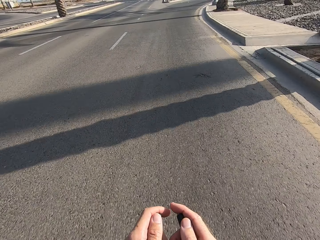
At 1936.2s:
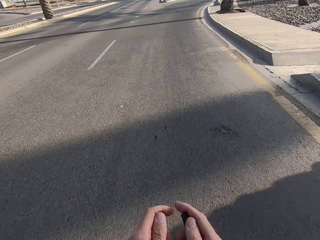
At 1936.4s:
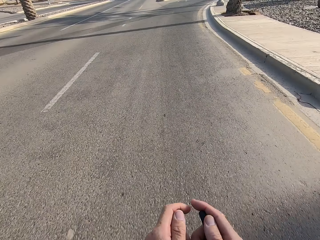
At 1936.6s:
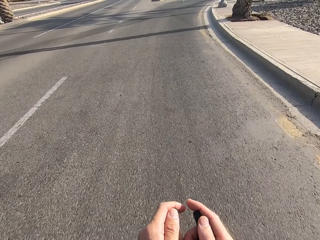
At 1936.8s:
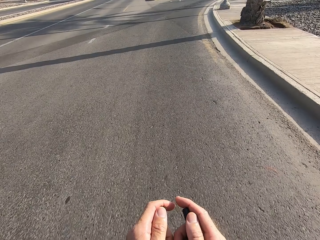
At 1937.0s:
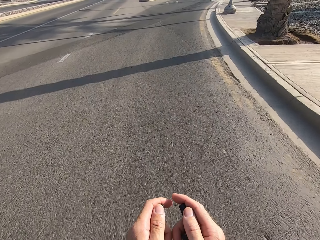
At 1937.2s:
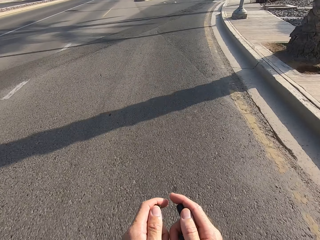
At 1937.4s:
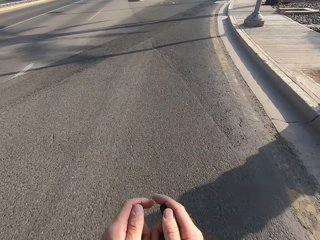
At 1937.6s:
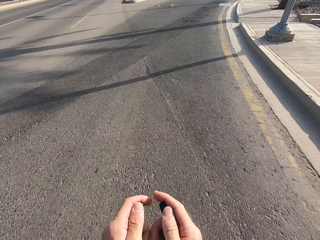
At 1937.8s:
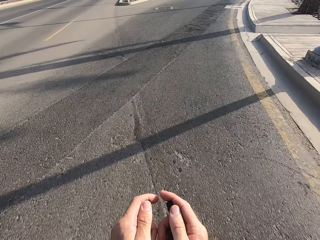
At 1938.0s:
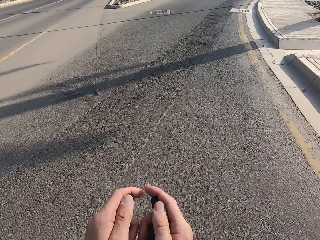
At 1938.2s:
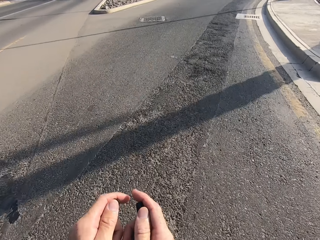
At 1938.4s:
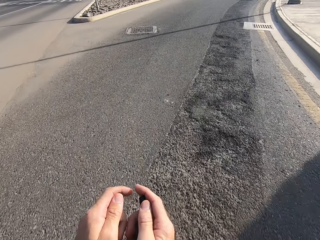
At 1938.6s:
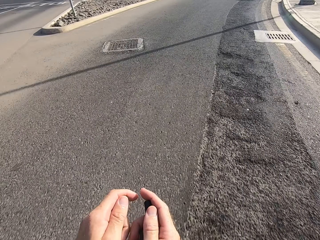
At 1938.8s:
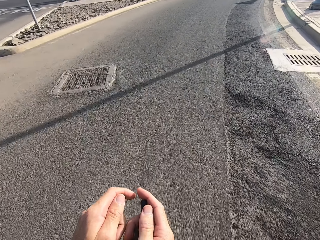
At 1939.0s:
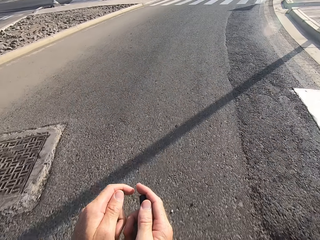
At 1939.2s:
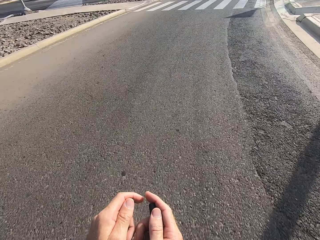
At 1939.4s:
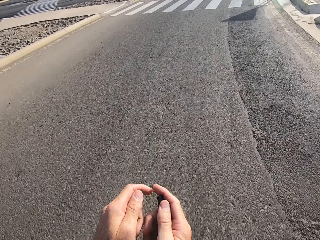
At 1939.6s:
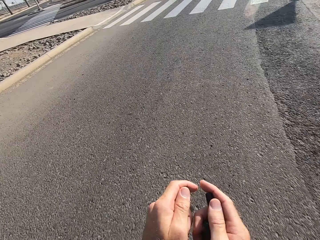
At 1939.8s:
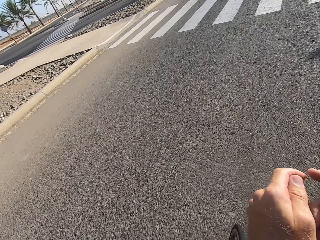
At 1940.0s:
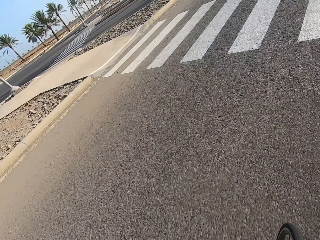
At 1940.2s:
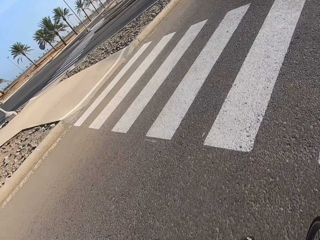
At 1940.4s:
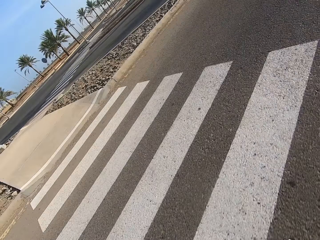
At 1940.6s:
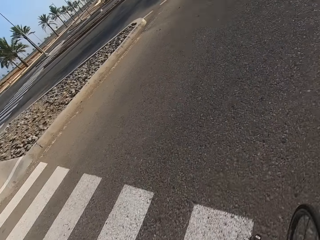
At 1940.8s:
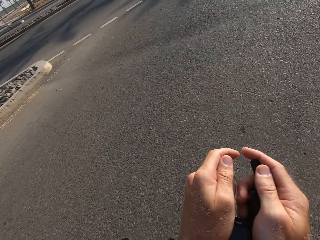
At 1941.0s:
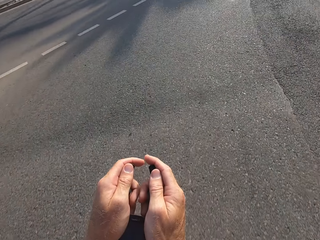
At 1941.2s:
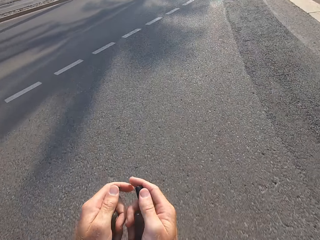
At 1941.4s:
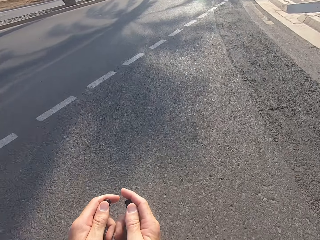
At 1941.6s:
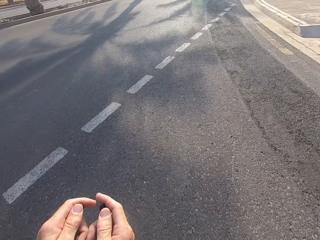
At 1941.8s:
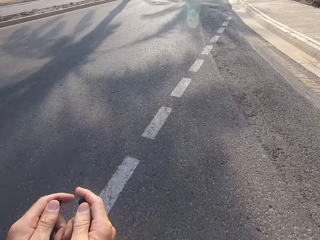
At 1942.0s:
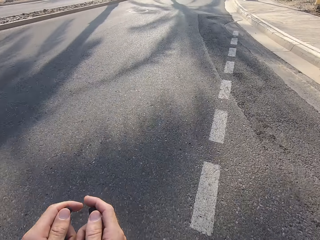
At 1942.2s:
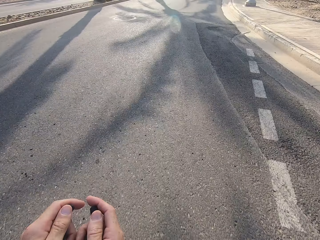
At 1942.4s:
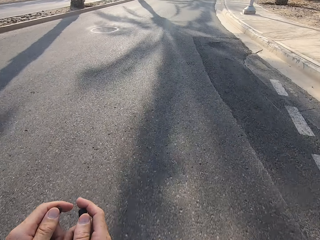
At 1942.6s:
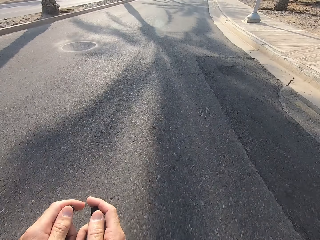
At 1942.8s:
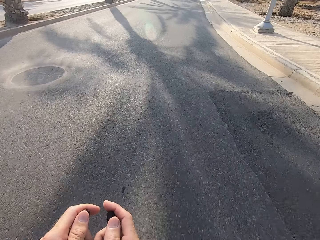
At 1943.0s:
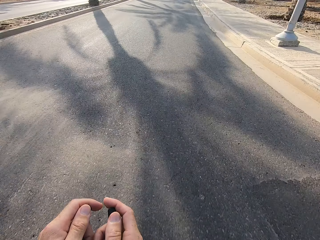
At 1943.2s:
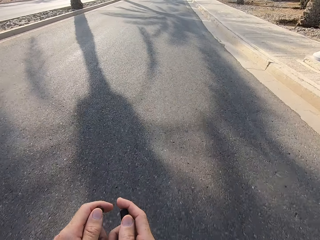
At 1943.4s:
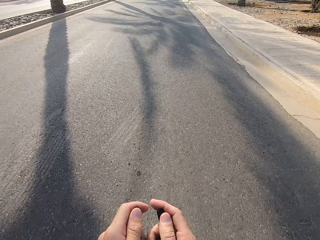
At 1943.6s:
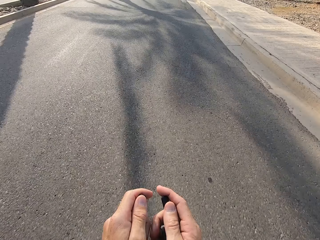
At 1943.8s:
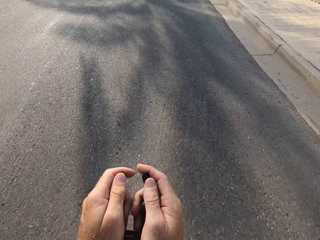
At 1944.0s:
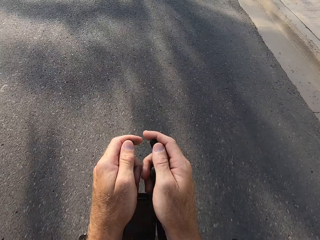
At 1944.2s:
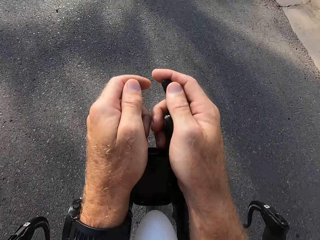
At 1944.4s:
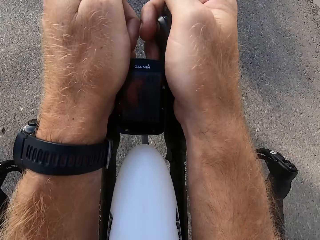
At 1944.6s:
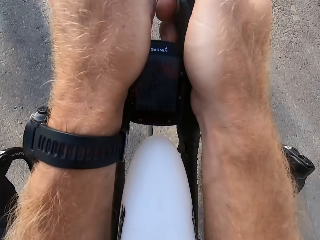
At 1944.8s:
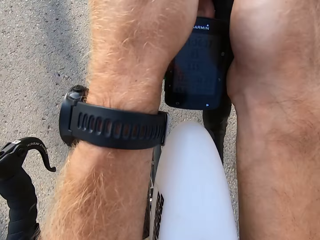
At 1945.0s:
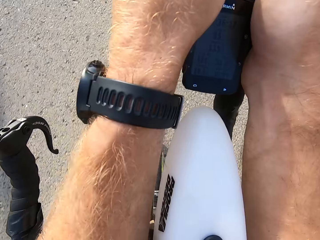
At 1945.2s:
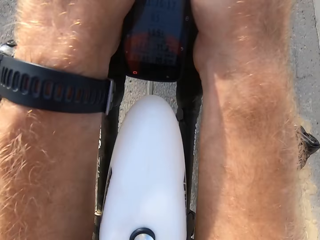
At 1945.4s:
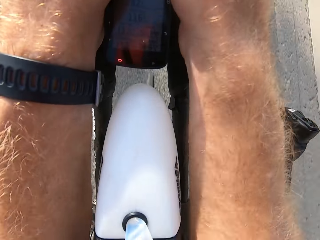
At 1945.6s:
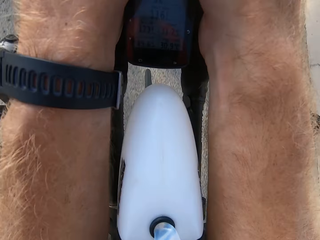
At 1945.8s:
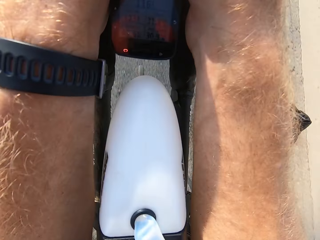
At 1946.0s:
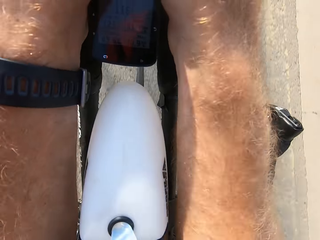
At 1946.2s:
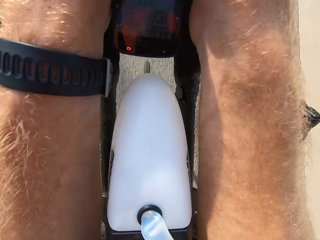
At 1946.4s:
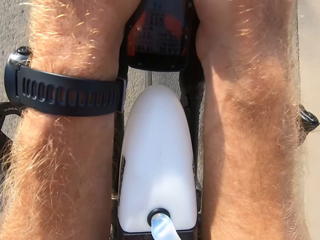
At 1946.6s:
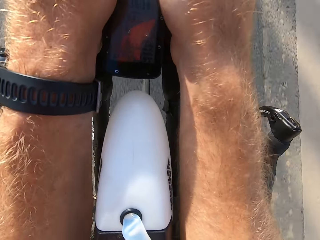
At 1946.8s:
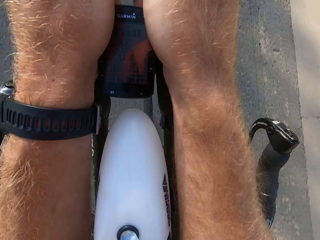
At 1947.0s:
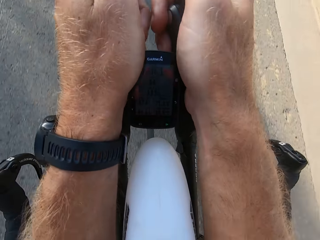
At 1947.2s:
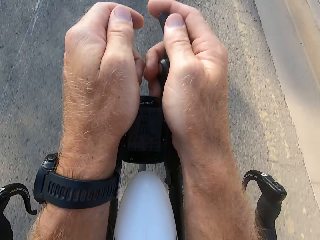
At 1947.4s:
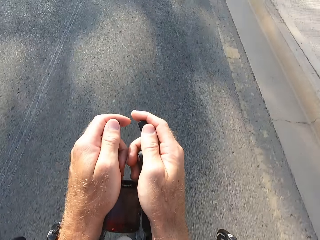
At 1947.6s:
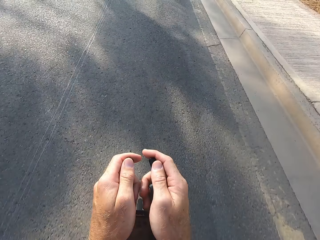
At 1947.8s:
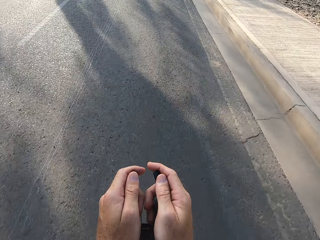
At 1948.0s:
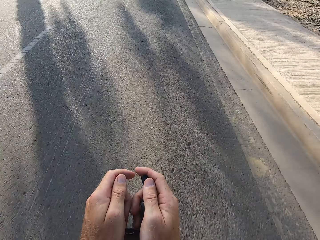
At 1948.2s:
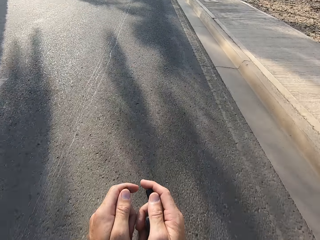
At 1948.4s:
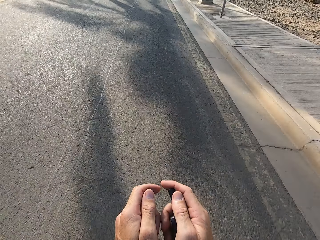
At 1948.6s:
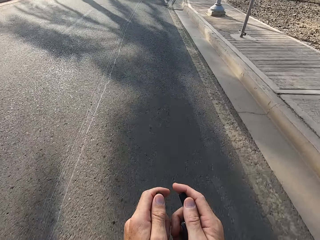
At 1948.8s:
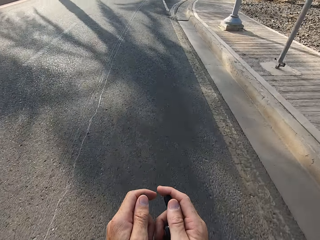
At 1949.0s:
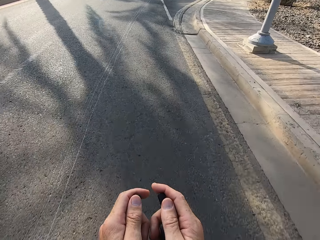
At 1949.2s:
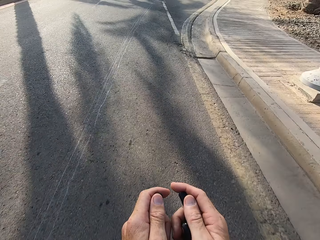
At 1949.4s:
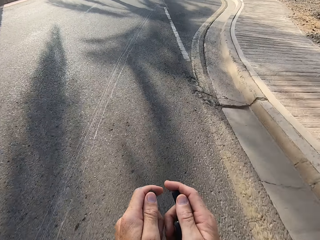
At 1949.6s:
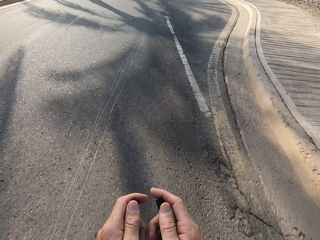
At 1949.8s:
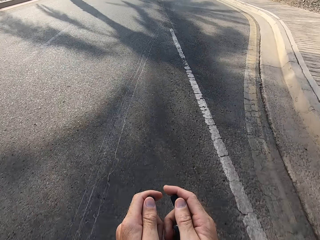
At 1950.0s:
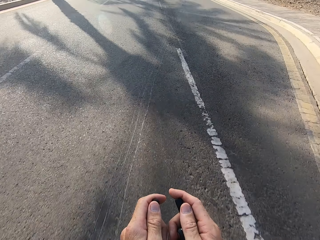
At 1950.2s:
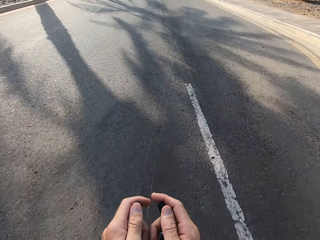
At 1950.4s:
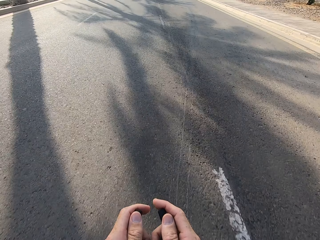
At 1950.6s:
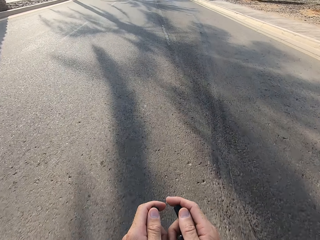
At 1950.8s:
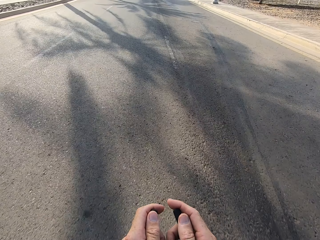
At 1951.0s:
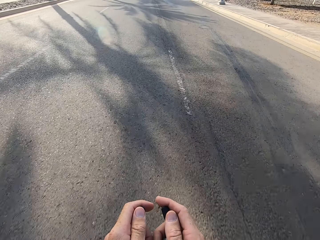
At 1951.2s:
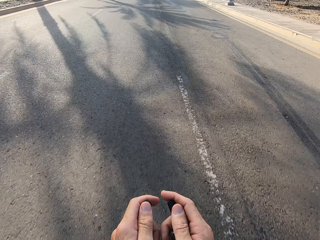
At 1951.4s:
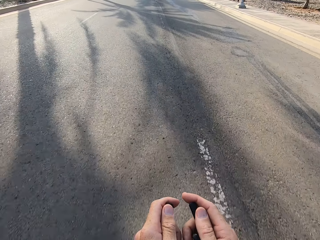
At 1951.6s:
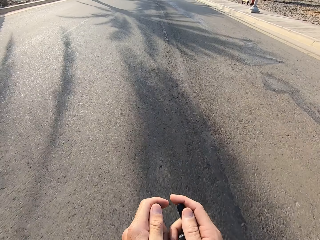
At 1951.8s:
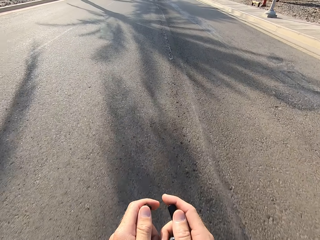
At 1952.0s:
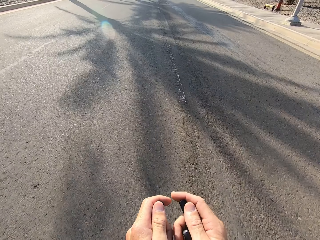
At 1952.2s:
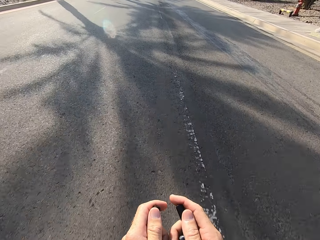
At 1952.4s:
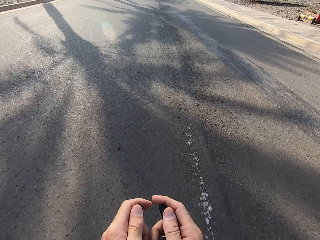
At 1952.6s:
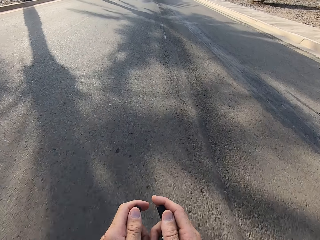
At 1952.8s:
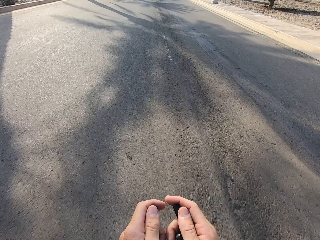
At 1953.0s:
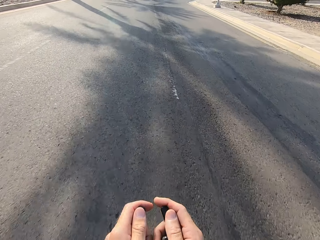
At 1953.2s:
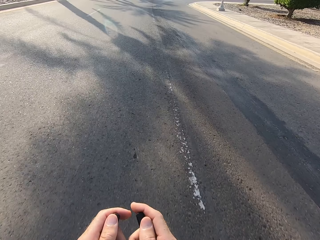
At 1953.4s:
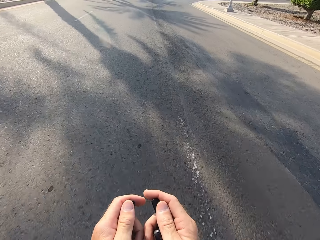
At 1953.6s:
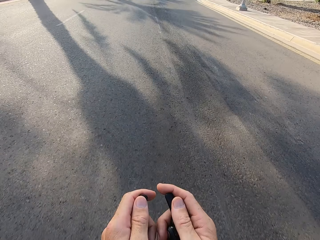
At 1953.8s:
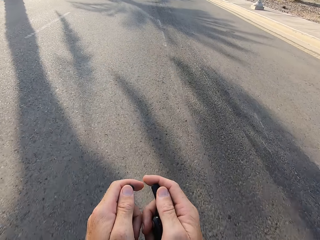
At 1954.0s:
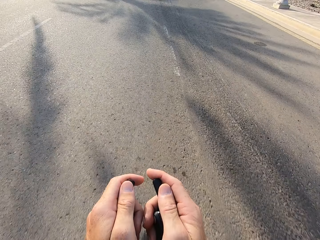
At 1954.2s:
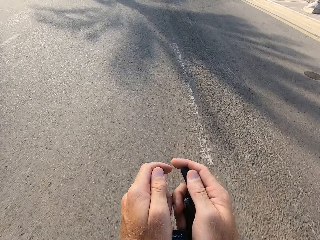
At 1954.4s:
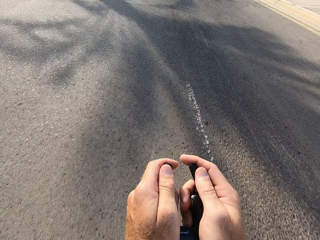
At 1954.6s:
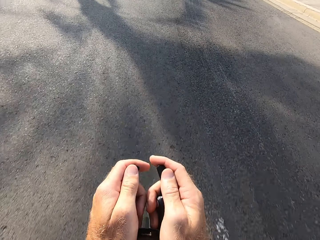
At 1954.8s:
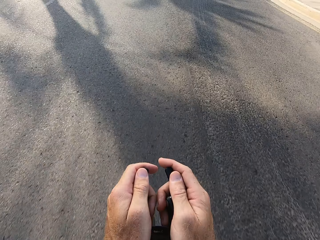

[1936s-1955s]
The camera wearer stares at the road. They cycle on the road. They stare at the bike rest handlebar. They stare at the road. They cycle on the road.

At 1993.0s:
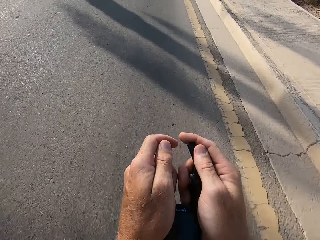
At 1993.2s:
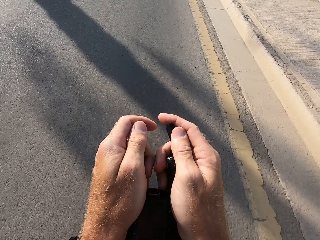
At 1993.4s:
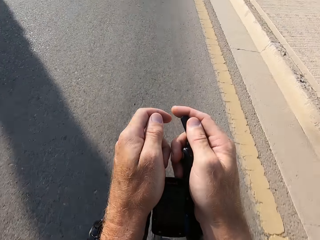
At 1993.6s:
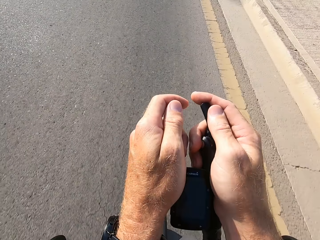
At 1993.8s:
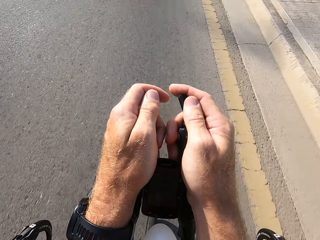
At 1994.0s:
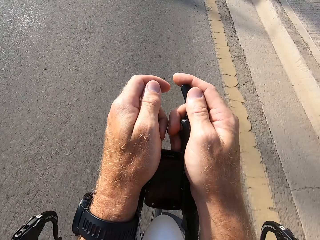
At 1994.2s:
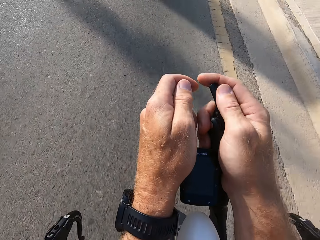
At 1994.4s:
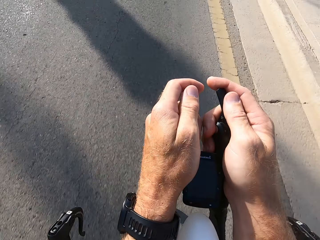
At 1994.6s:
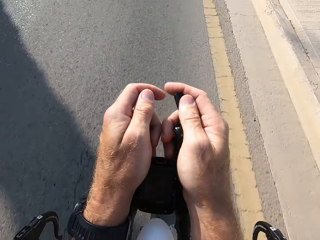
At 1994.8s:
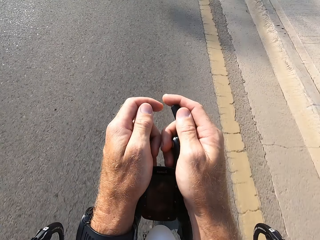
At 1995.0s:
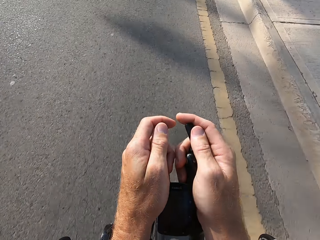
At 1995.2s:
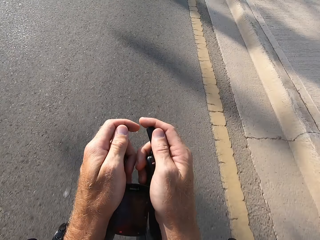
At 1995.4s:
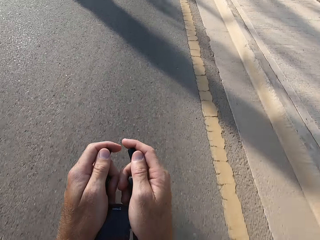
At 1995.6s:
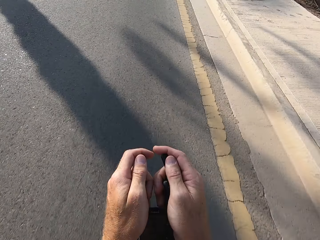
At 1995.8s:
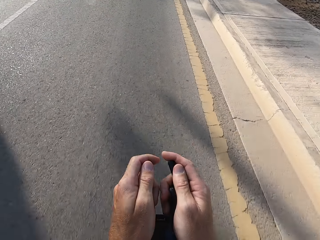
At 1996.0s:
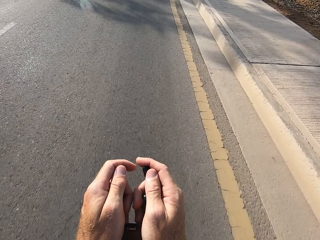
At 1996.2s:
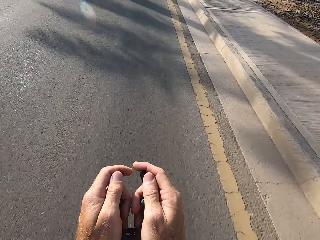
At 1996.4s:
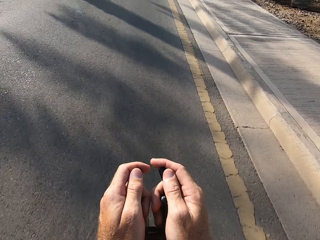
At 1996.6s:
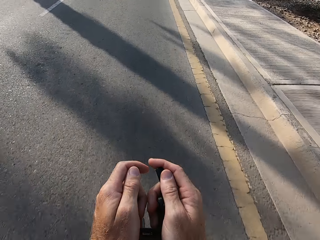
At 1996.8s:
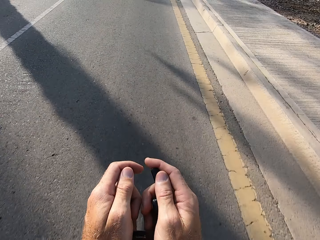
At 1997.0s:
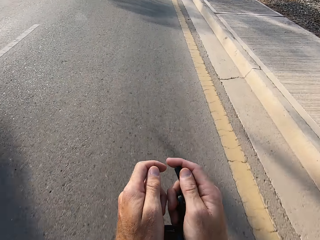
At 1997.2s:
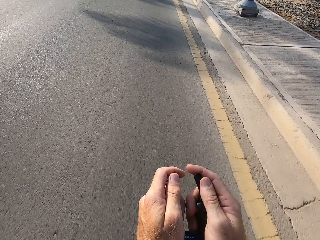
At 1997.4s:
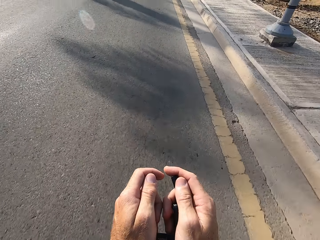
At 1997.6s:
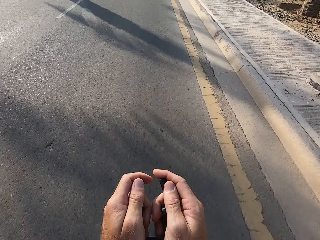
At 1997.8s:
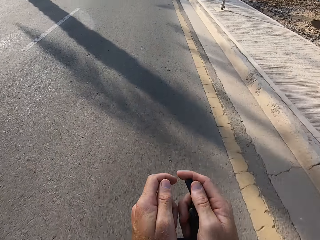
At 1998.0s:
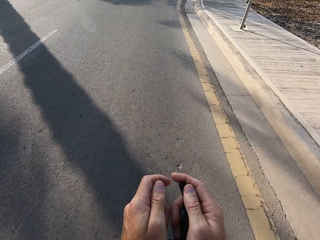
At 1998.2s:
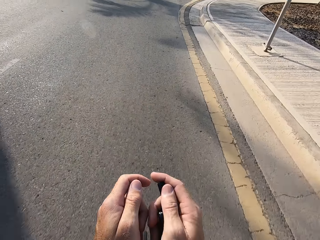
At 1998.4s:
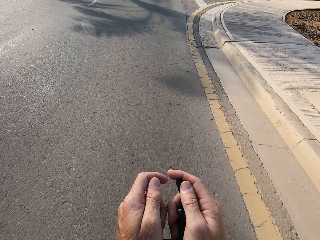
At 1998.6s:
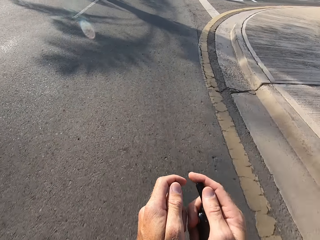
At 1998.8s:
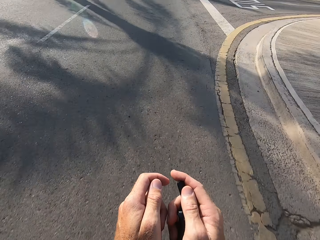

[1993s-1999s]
The camera wearer stares at the bike rest handlebar. They stare at the road. They cycle on the road.
